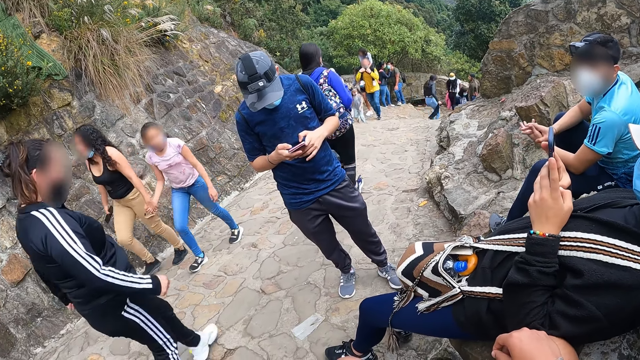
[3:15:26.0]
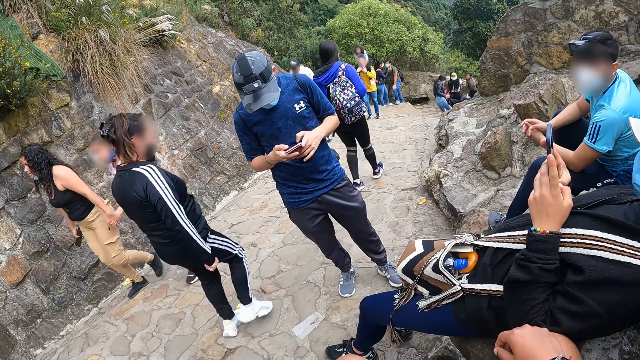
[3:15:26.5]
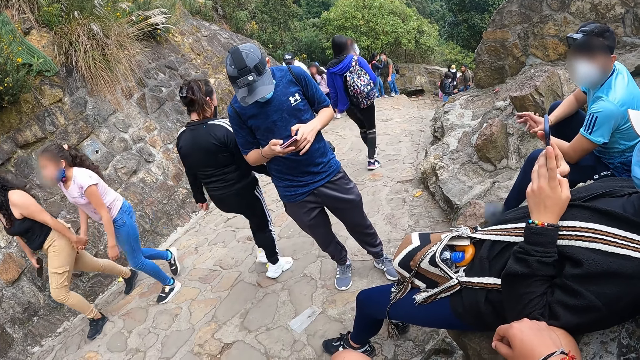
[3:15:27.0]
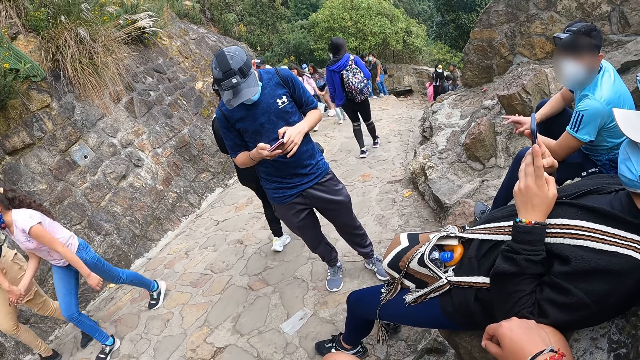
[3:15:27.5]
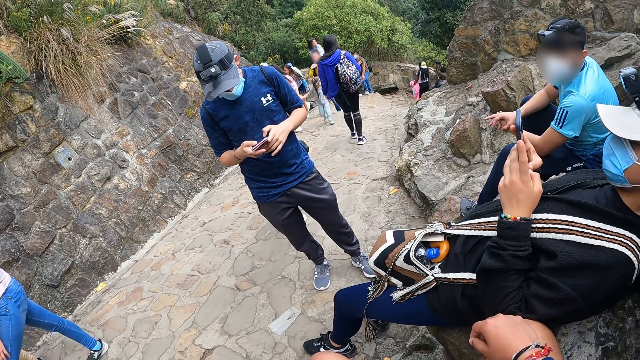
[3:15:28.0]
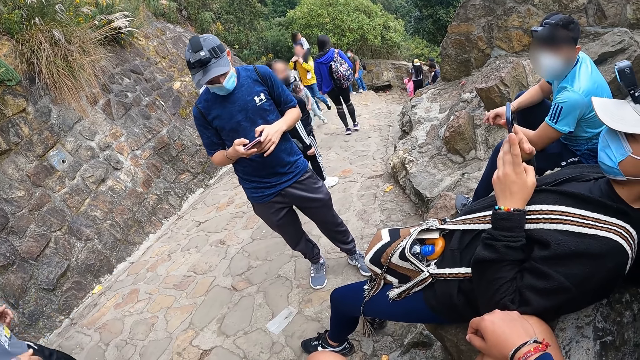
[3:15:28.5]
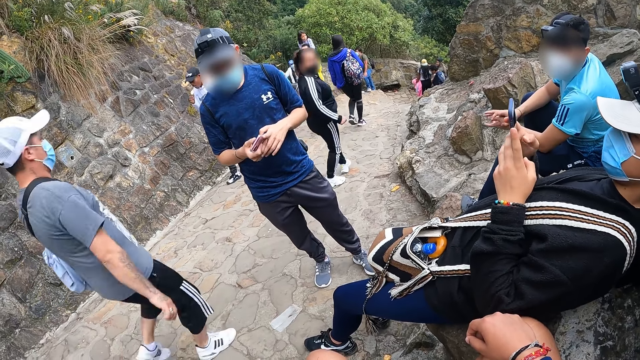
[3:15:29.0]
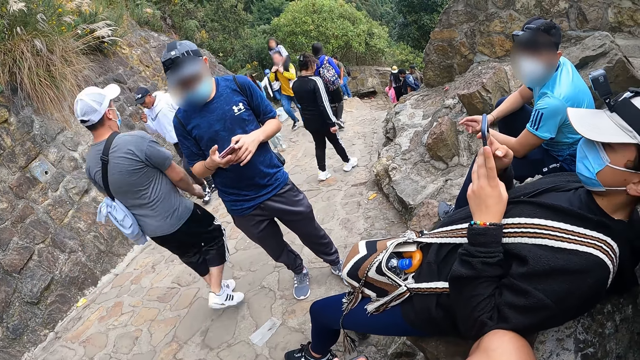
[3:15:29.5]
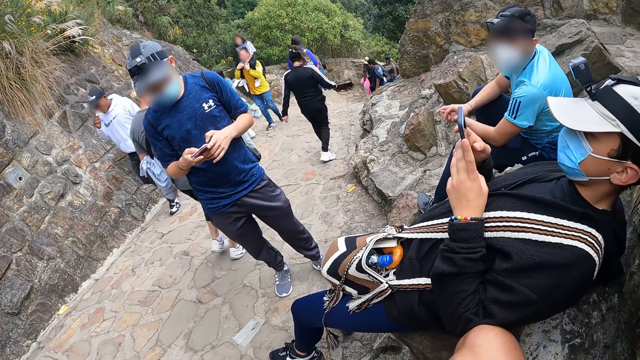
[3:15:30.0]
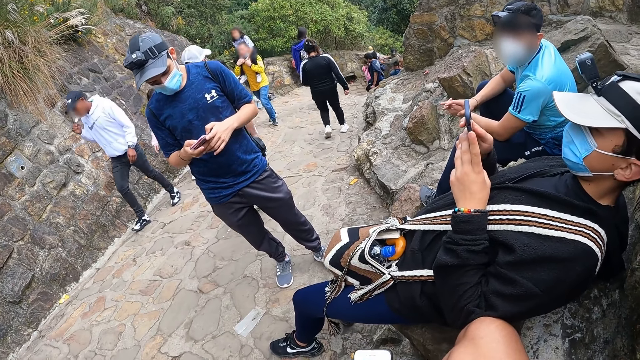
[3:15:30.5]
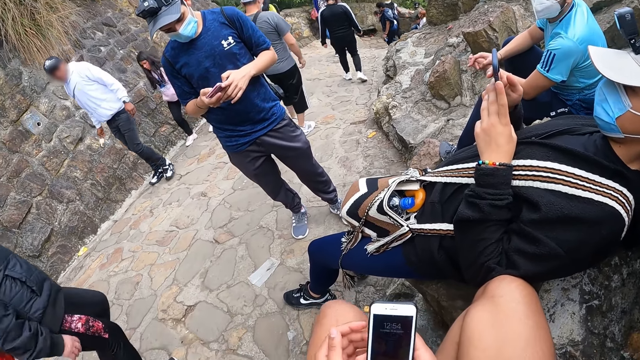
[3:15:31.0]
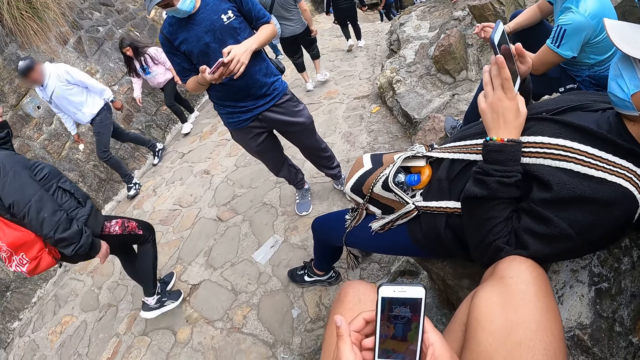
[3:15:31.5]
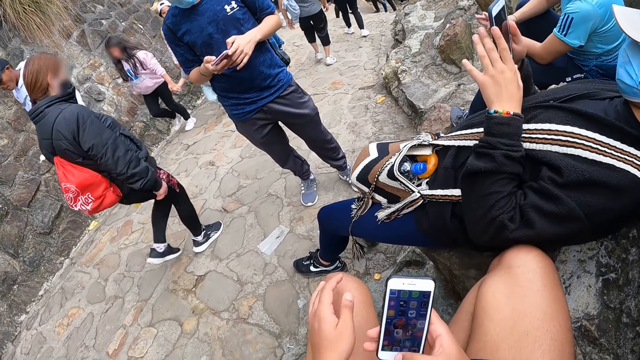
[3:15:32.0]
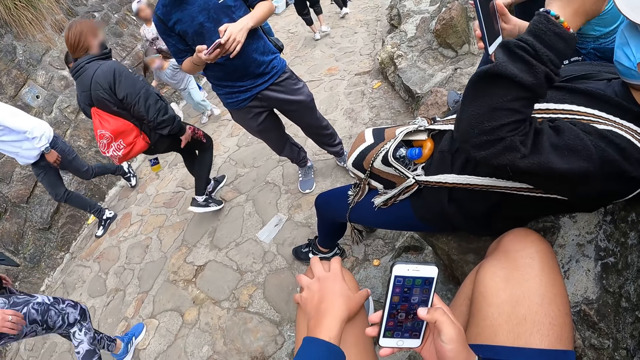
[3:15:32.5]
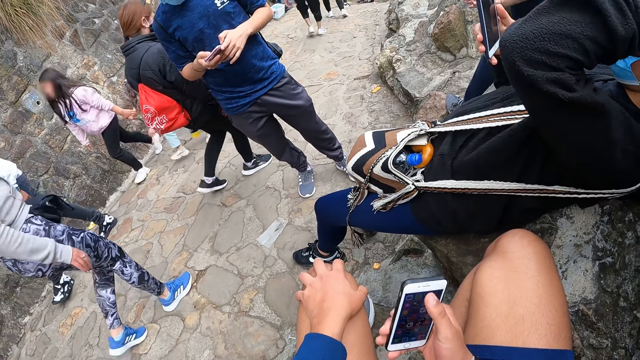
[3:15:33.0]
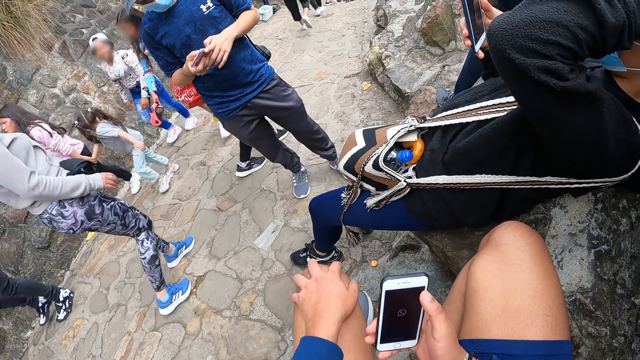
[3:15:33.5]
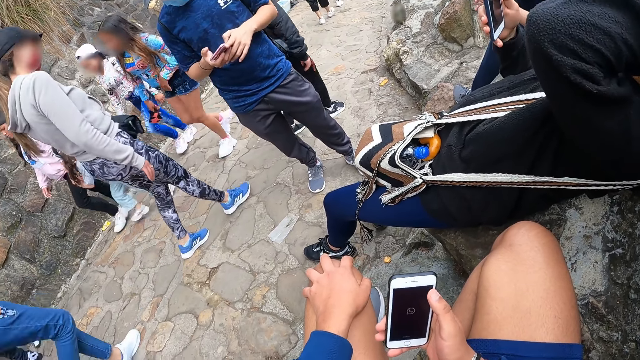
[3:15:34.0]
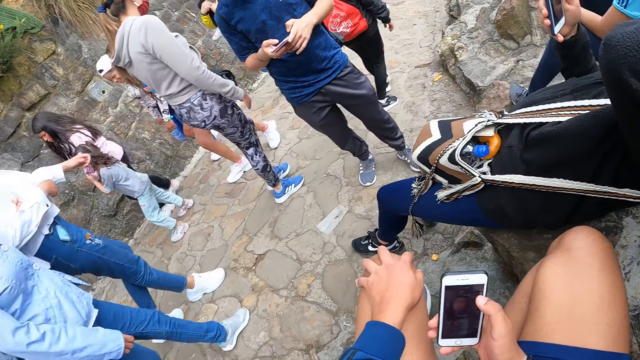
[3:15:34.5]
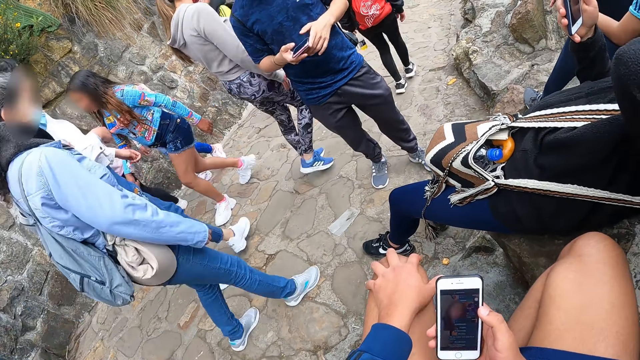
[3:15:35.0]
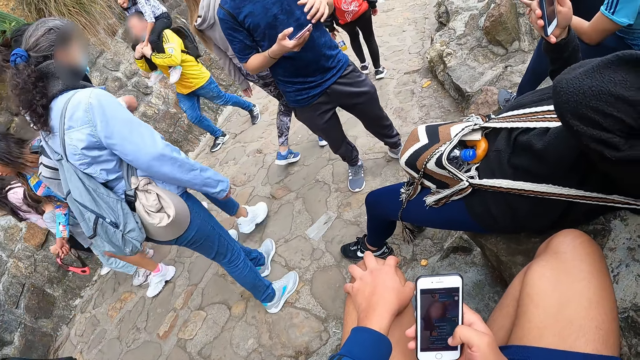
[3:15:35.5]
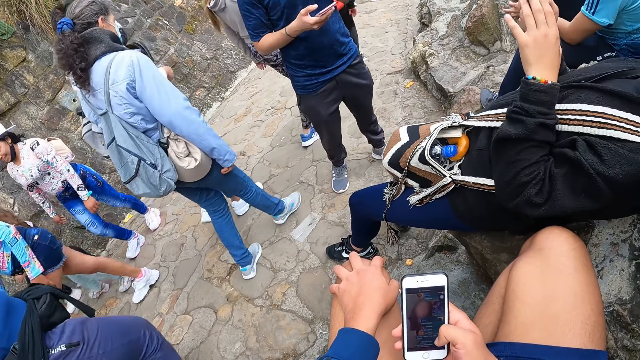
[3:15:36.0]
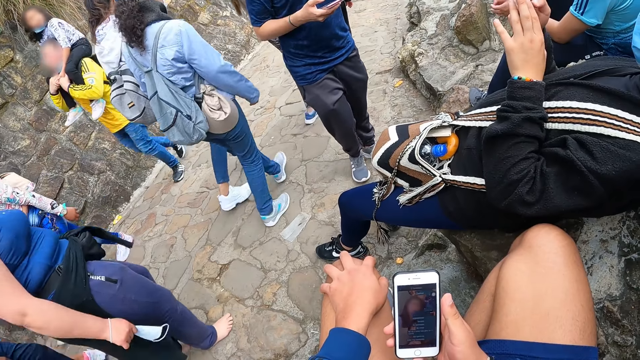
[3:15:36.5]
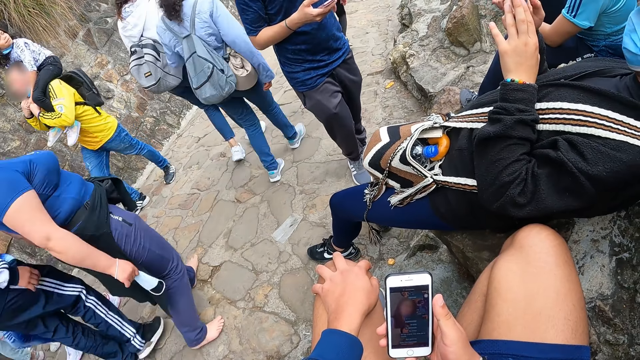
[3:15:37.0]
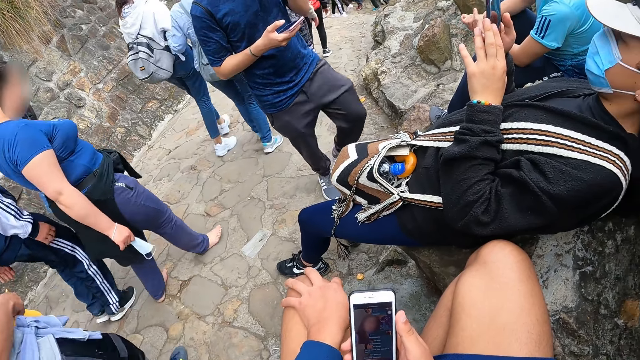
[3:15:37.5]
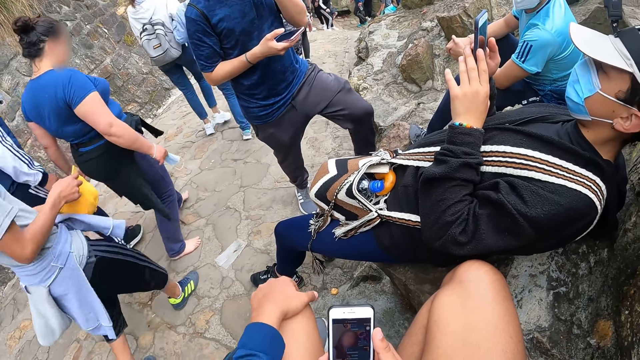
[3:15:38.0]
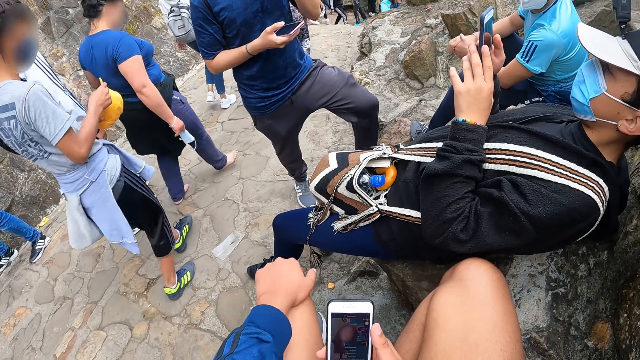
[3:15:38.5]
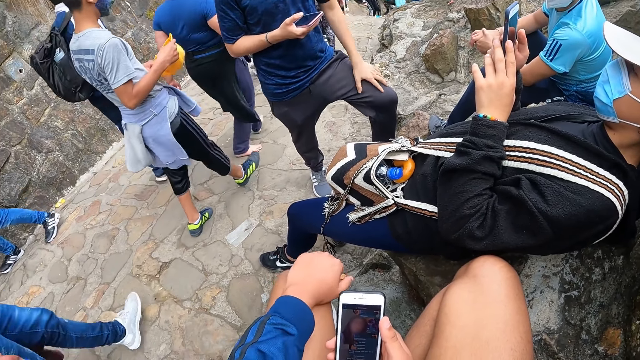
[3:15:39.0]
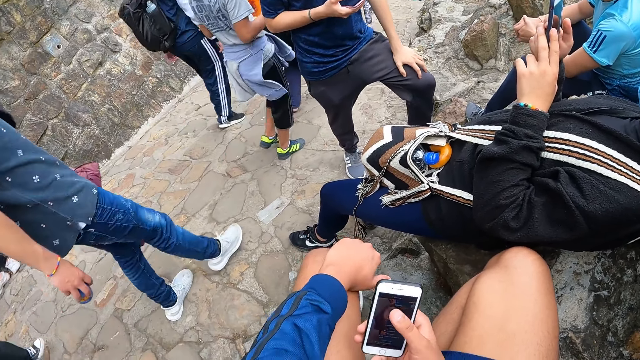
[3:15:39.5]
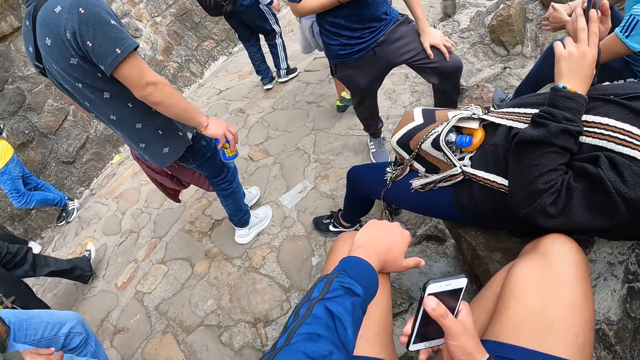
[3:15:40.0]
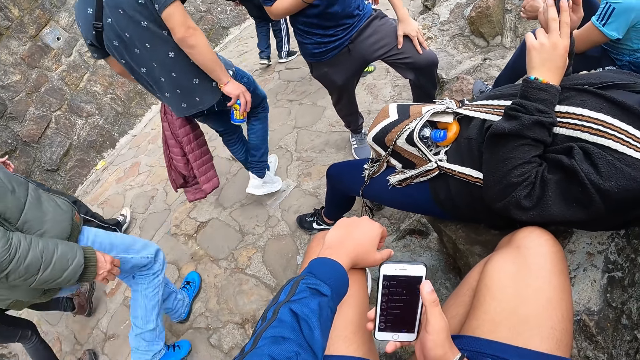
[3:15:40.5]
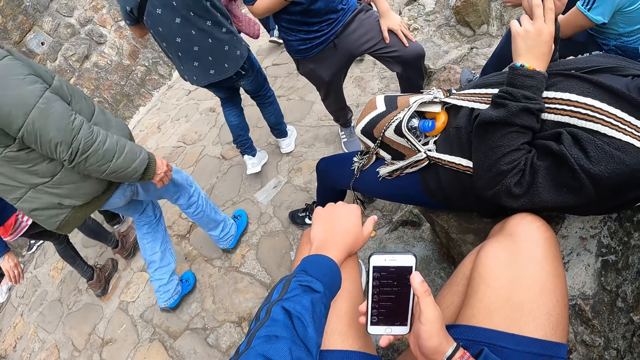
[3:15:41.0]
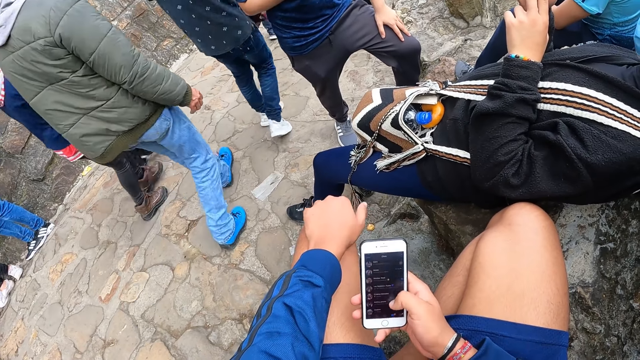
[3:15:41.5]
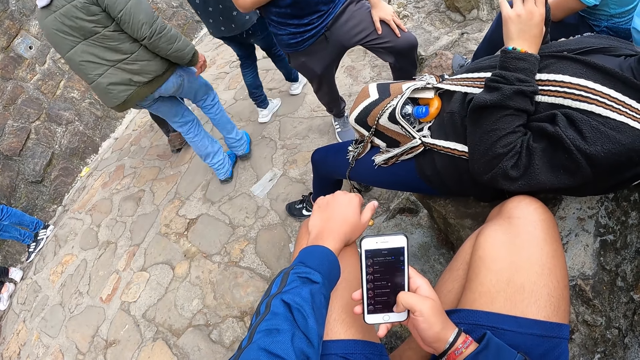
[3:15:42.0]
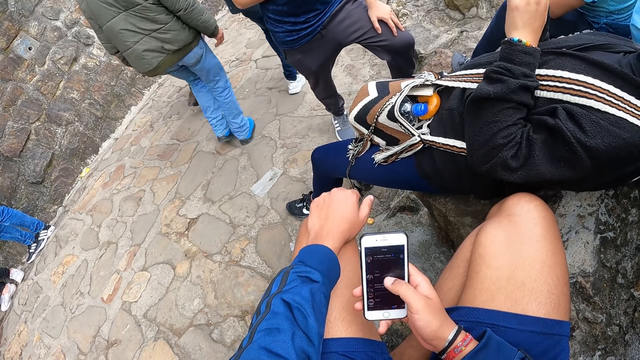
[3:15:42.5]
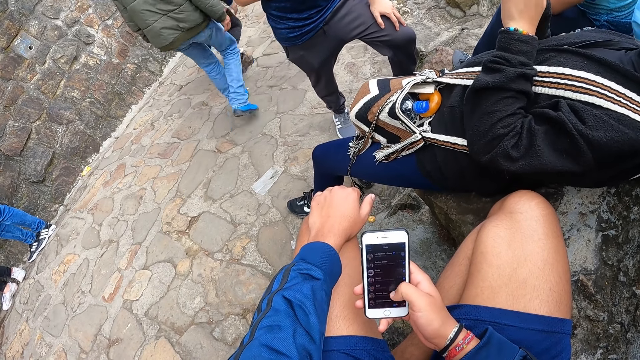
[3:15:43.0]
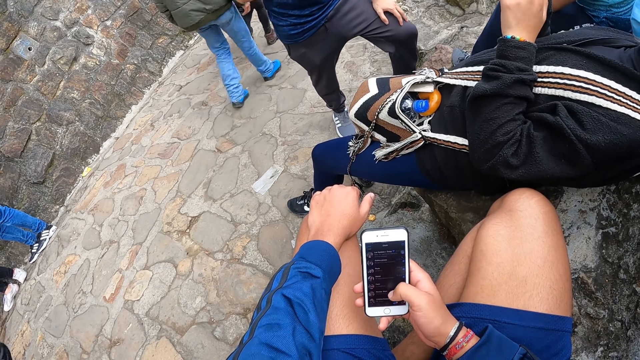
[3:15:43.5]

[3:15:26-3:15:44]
A man operates the phone with both hands. Another man rubs both palms together. The camera wearer operates a phone with his right hand. The first man places his left hand on his head. The first man operates the phone with both hands. A third man touches his face with his left hand. The camera wearer rubs his left lap with his left palm. The third man places his left hand on his left lap.

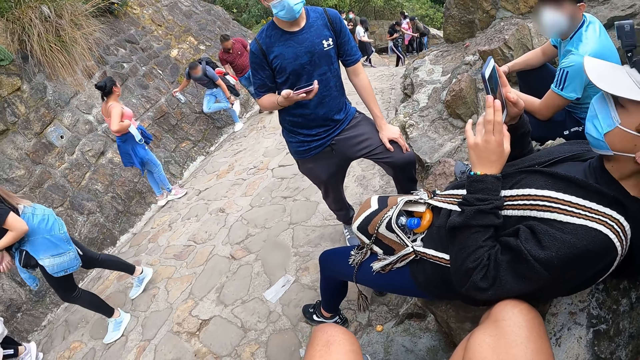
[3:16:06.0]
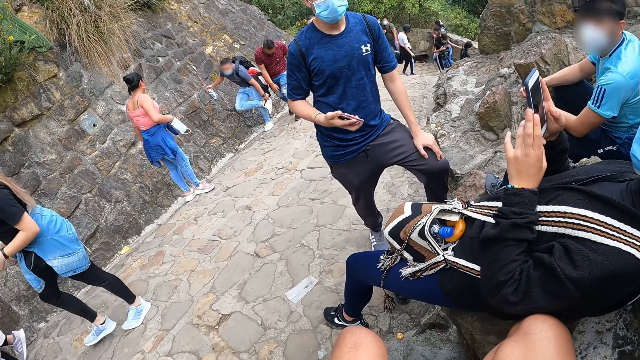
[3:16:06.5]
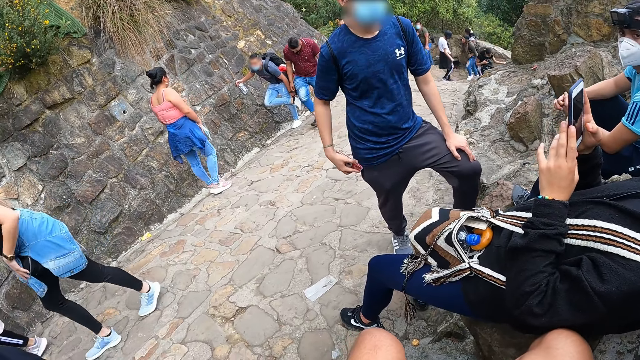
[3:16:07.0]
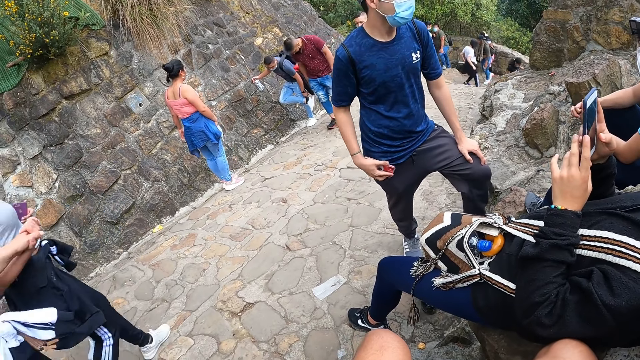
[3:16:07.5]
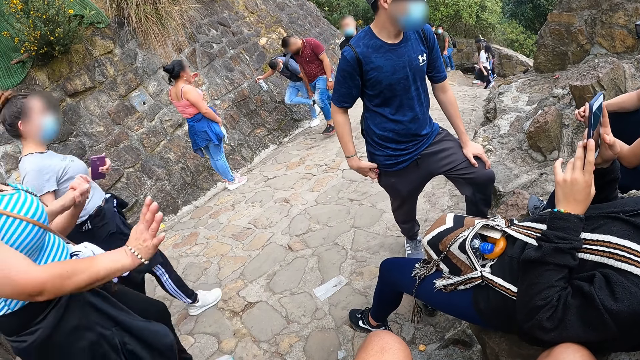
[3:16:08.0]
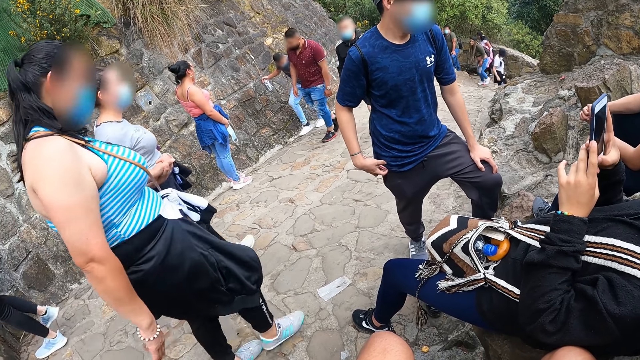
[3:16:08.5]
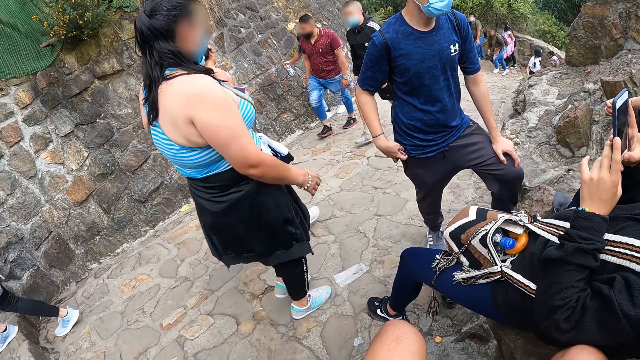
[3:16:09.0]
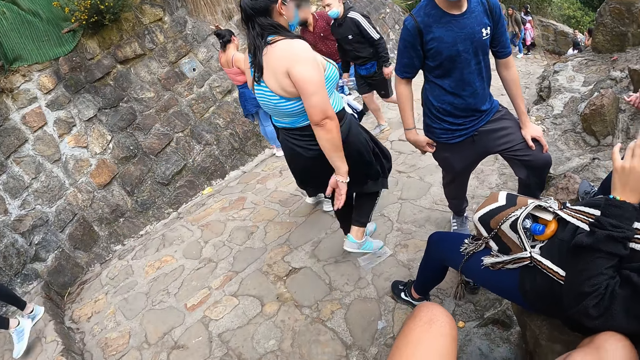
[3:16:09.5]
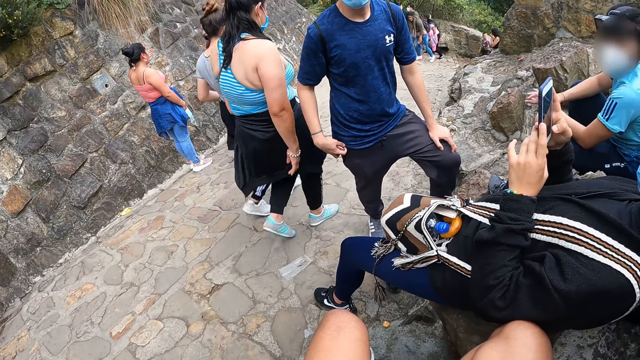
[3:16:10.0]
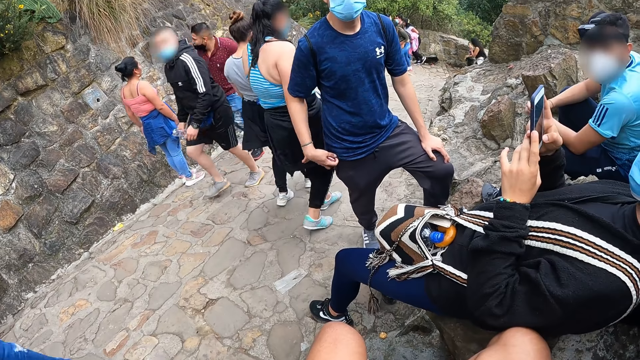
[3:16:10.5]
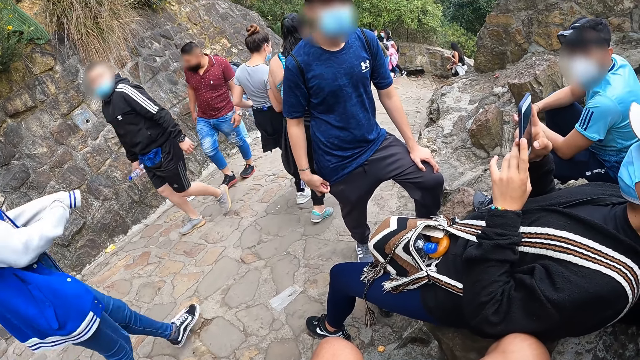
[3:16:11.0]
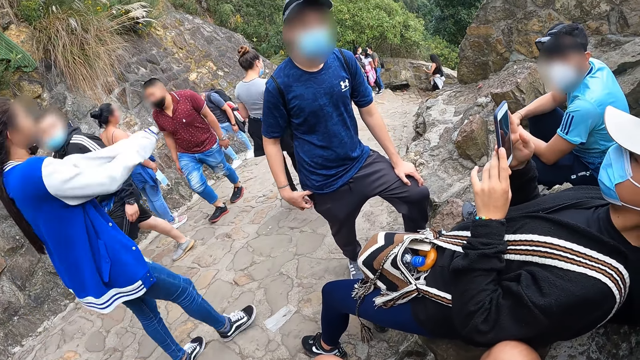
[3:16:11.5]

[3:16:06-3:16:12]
A man rubs the phone on his trouser with his right hand. The man puts the phone in the pocket.
